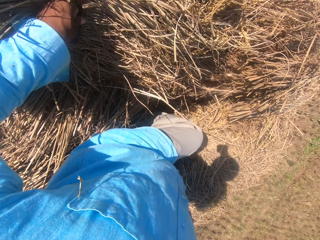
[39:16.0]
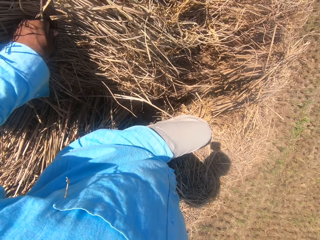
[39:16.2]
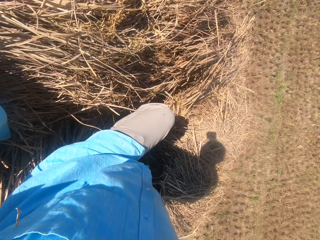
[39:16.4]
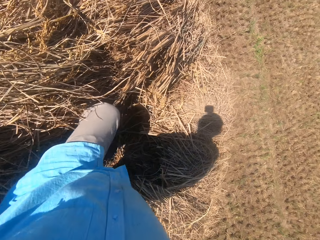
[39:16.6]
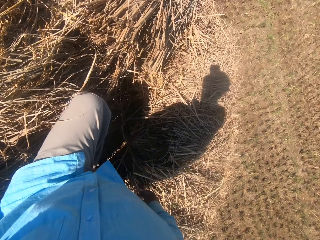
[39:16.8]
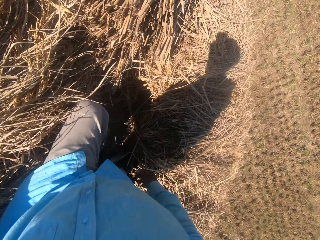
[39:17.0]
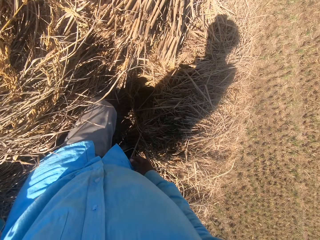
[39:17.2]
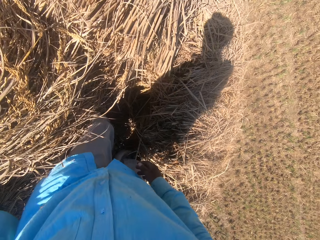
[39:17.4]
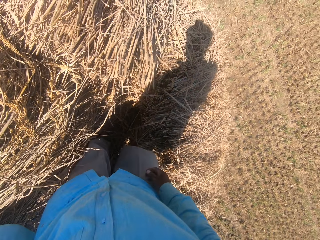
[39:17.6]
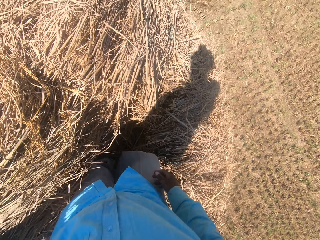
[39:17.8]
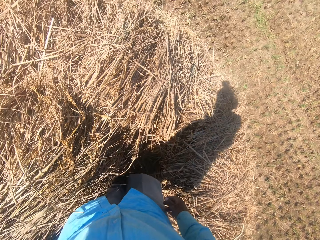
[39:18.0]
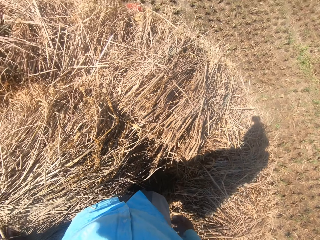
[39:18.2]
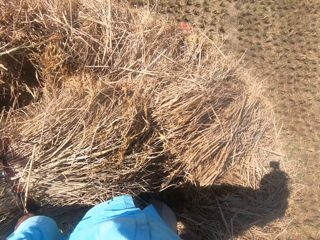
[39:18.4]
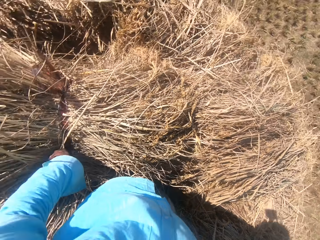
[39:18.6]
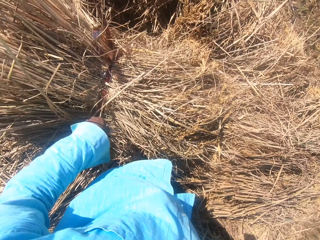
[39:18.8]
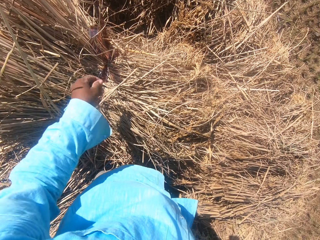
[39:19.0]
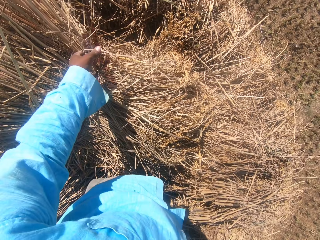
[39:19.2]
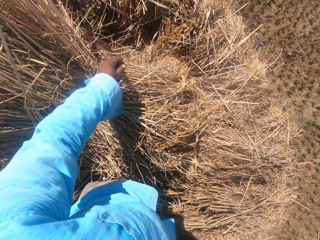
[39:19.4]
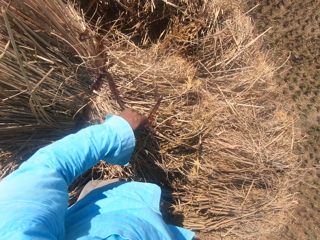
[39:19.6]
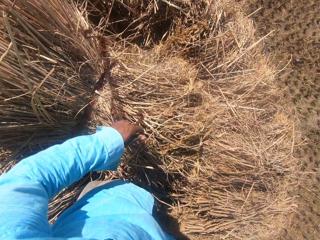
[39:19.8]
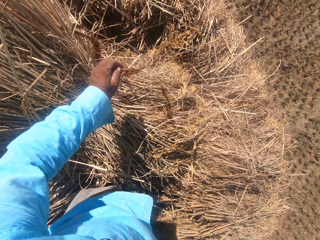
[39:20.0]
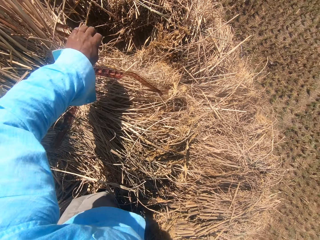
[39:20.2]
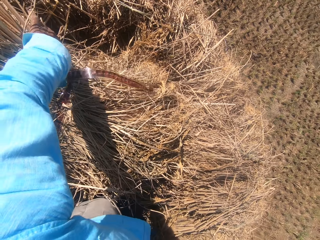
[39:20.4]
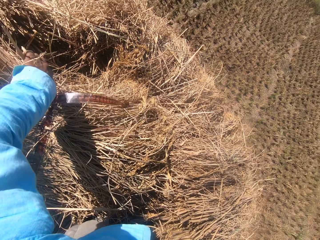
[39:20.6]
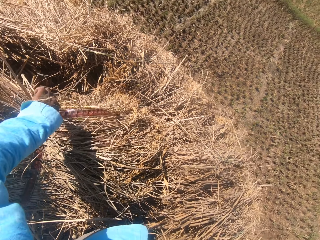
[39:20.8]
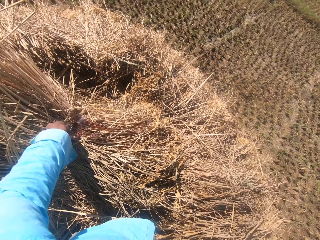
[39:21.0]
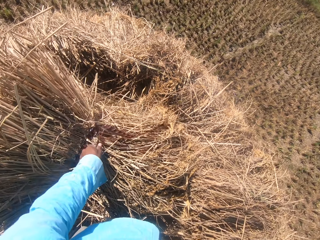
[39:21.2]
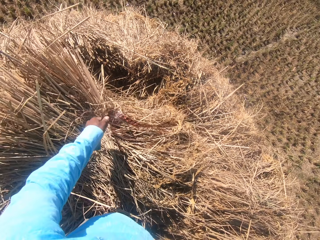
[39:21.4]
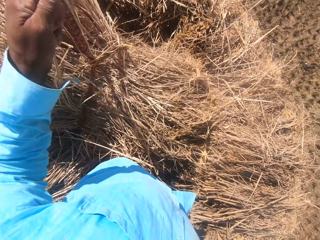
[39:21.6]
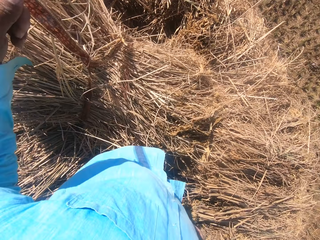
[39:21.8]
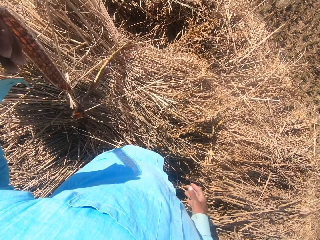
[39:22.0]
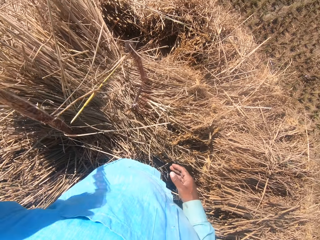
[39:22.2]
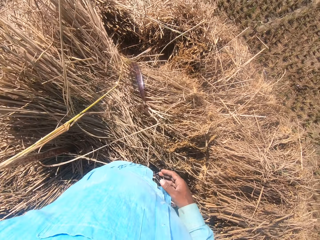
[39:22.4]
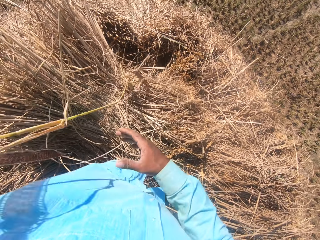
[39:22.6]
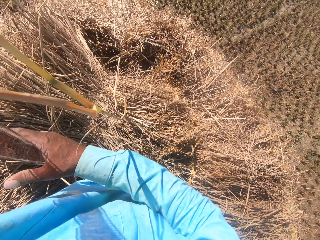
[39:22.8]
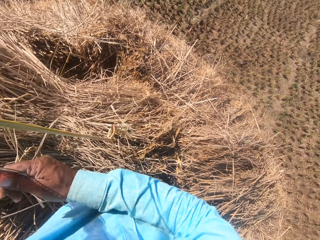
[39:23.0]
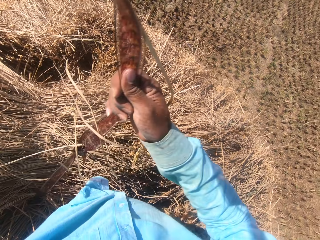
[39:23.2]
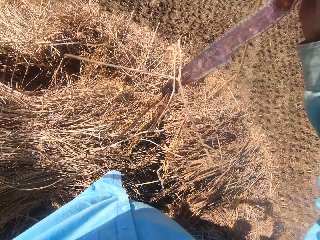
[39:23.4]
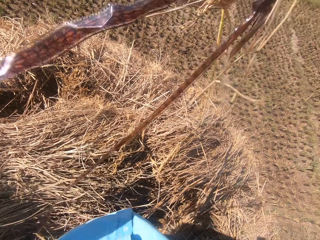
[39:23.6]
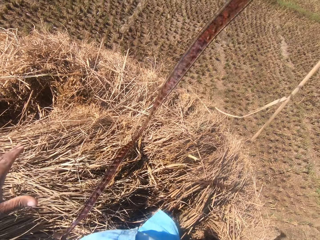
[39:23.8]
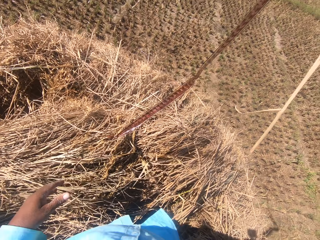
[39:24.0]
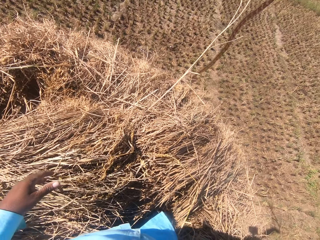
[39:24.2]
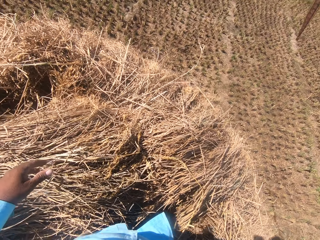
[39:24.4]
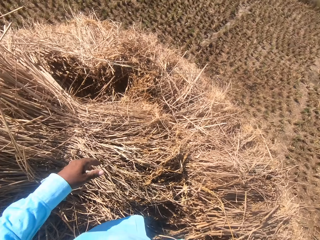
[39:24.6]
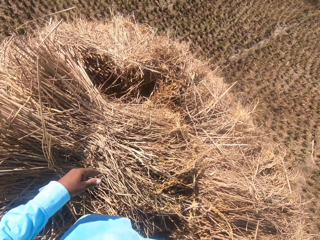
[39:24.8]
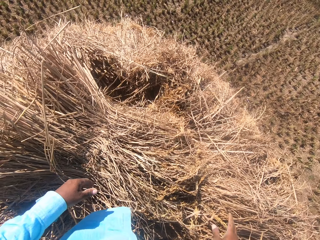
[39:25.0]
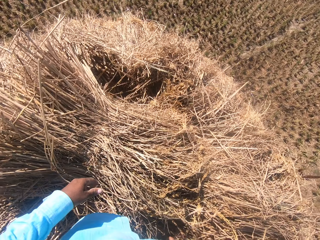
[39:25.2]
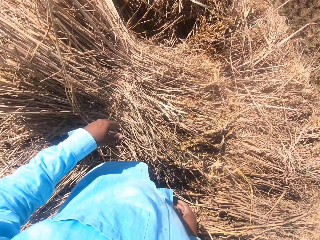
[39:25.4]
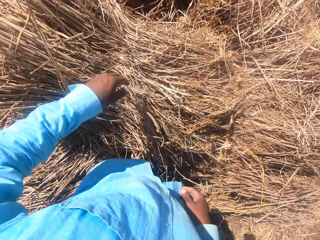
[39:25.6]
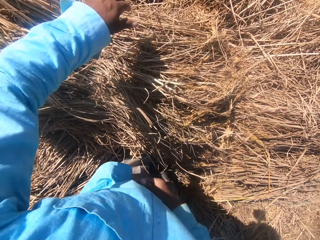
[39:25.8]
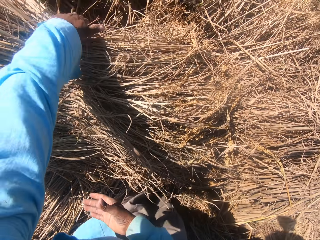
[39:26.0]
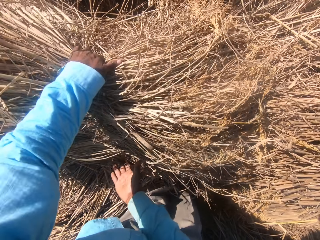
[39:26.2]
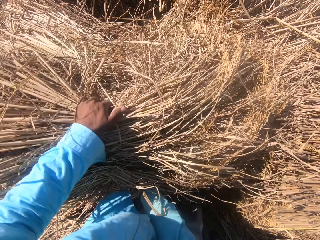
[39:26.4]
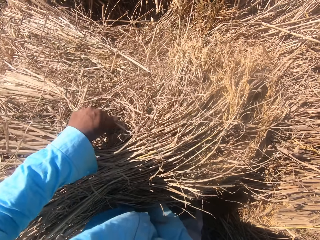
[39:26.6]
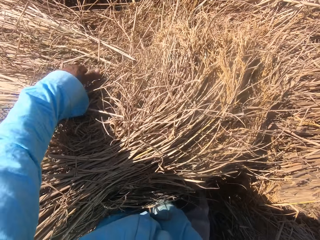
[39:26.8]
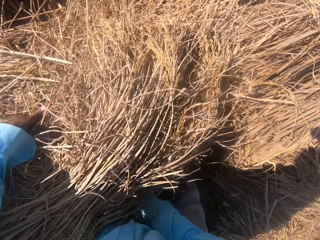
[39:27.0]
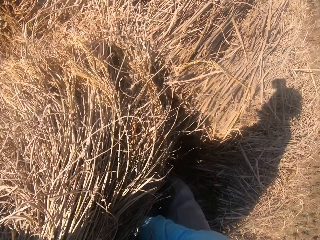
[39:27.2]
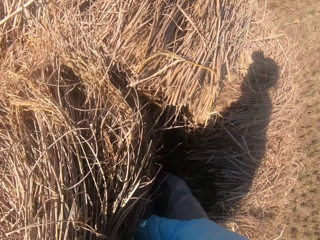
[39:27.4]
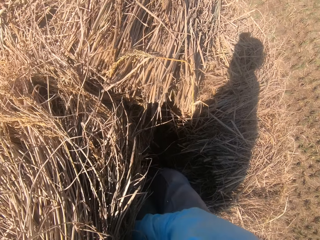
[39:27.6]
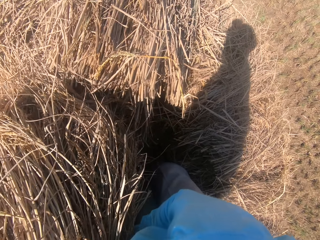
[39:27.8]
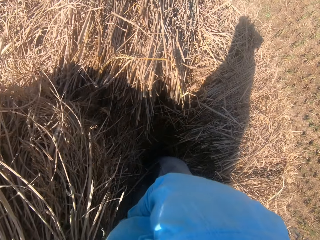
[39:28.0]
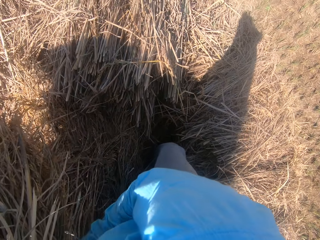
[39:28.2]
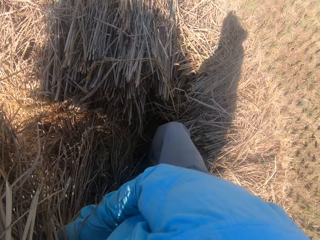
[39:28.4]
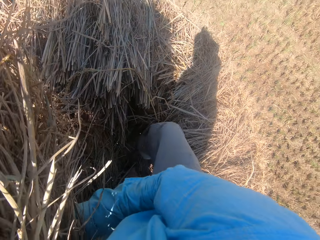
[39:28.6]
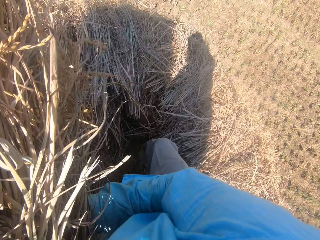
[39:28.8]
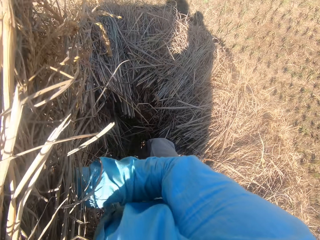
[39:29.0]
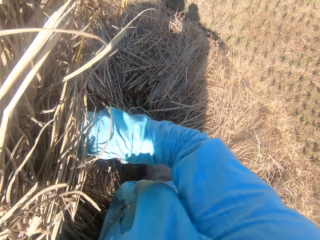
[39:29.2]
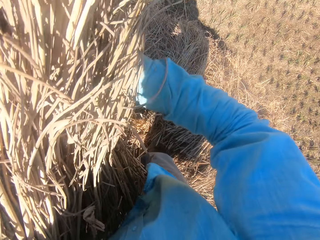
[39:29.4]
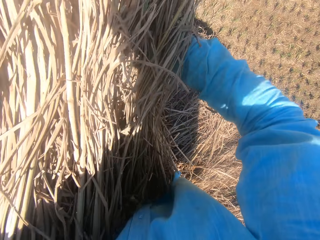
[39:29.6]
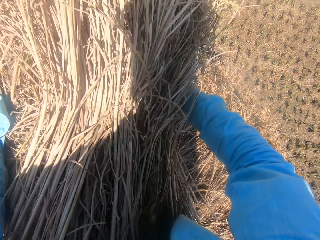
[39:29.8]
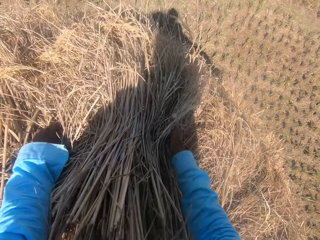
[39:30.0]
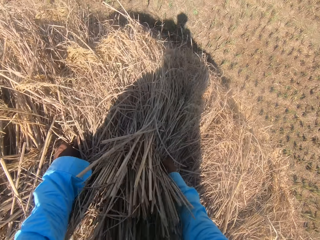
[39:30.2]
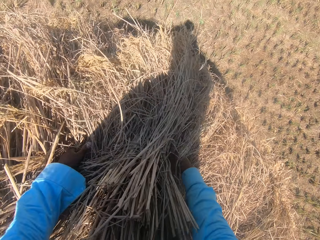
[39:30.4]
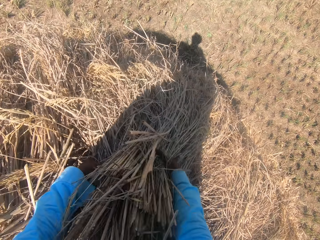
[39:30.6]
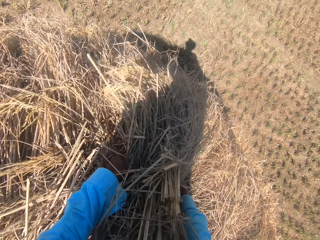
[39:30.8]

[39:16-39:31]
The camera wearer loosens the rope on the straw grass with his left hand. He unfolds the hay. He moves the rope in his hands. He tosses the rope on the floor with his right hand. He moves the straw grass on the floor with his hands.

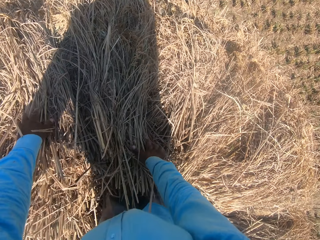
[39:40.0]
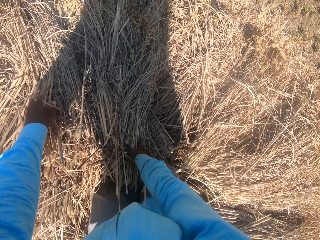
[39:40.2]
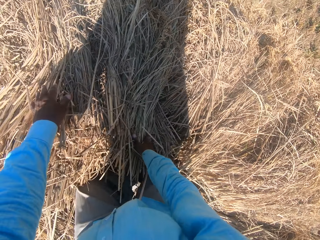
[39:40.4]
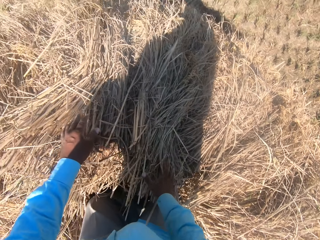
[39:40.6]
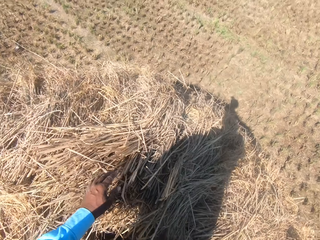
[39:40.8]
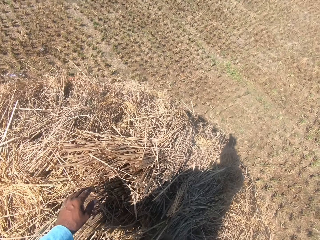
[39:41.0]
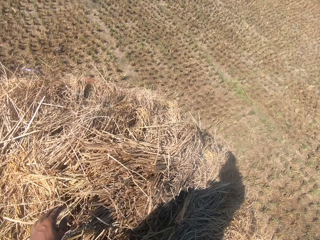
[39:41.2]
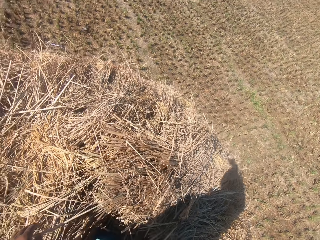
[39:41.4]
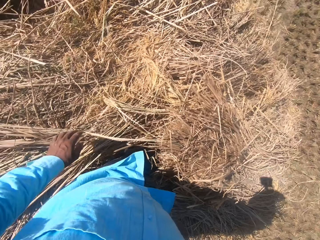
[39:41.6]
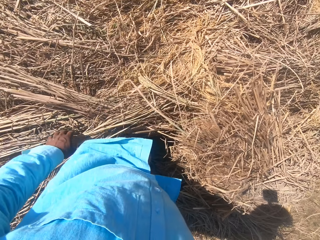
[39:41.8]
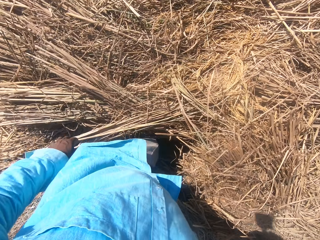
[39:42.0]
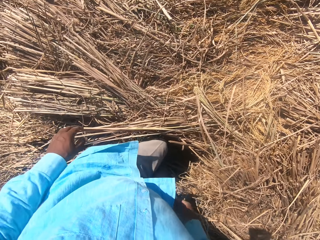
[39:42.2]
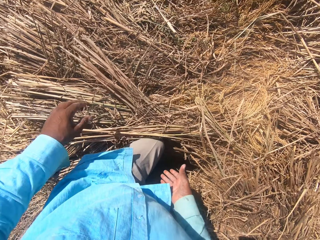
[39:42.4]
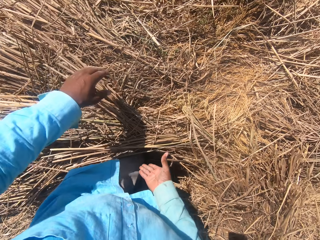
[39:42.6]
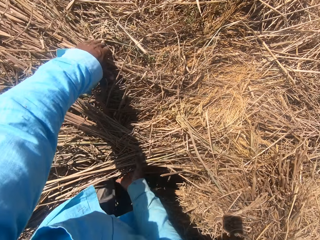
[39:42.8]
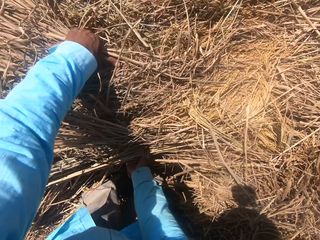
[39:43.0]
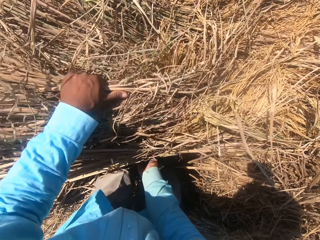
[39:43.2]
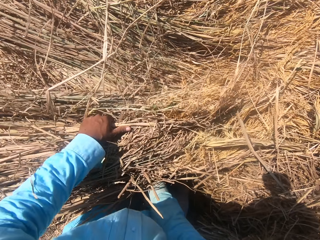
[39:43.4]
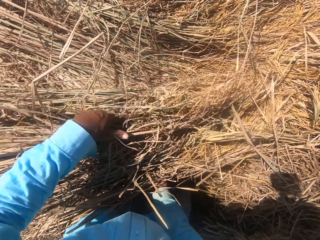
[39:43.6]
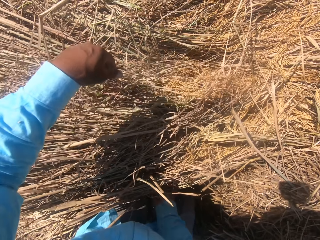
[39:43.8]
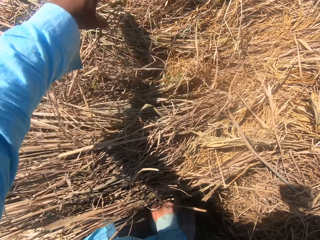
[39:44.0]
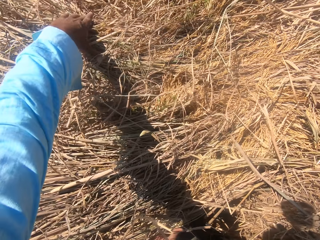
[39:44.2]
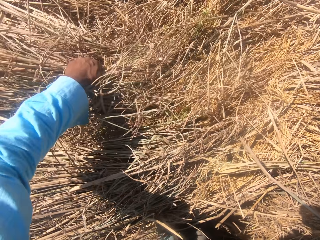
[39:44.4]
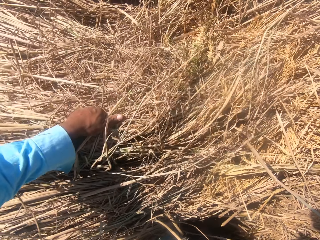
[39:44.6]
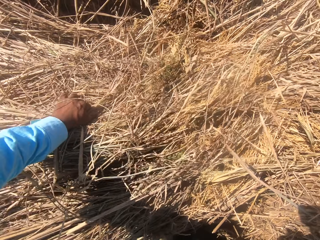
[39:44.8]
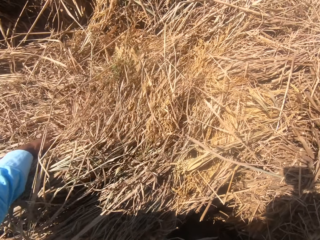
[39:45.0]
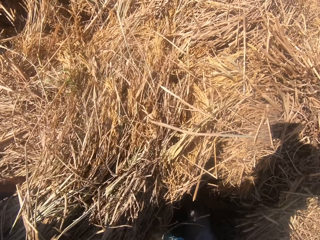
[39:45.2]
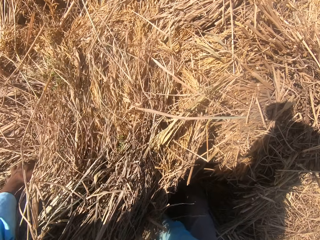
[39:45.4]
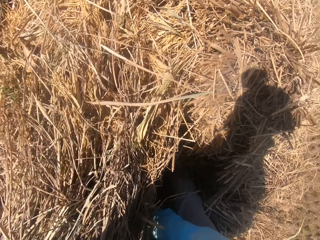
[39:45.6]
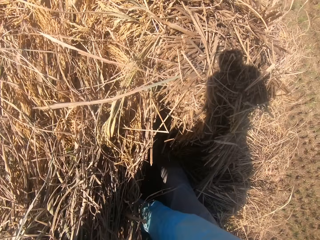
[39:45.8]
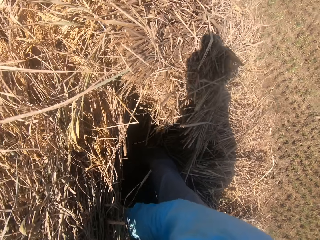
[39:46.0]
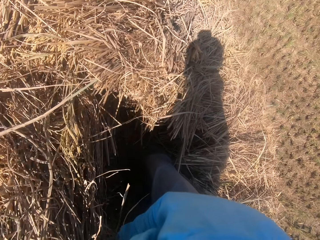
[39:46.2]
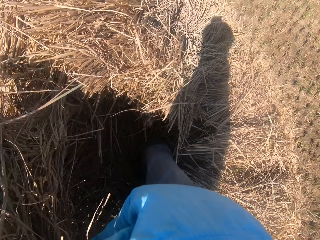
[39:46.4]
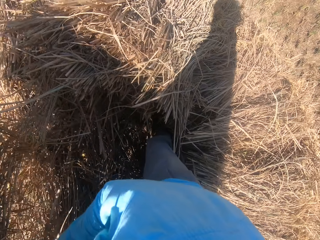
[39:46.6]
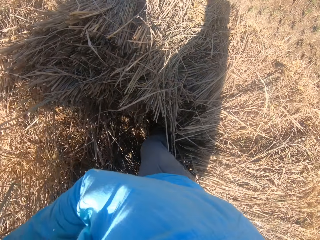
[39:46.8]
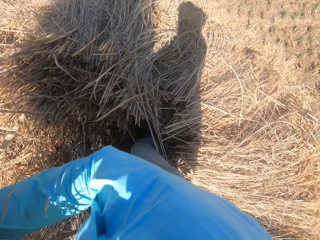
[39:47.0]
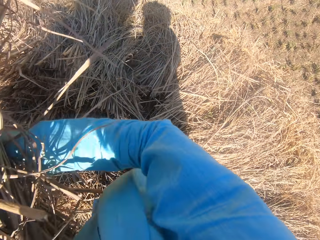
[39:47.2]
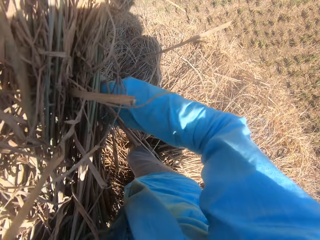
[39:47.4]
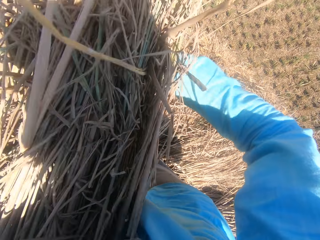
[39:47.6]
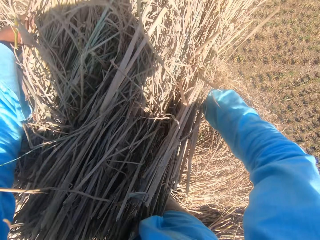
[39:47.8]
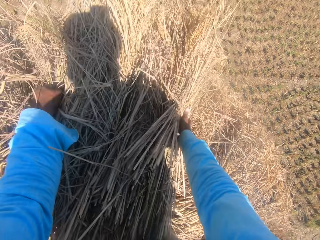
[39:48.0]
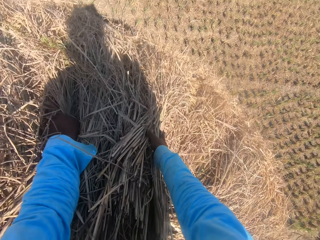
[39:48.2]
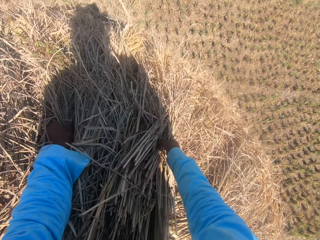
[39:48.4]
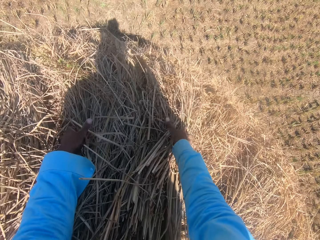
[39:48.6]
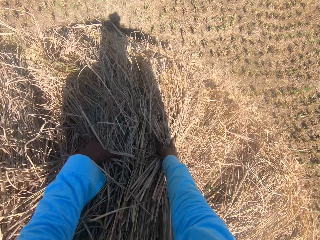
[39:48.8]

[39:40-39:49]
The camera wearer moves the hay.
